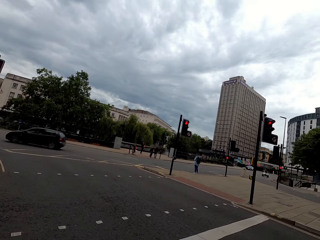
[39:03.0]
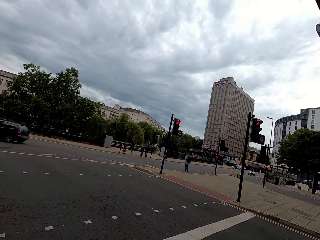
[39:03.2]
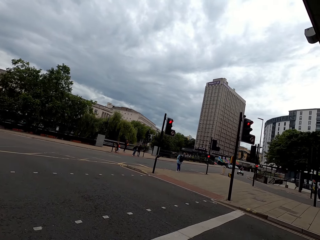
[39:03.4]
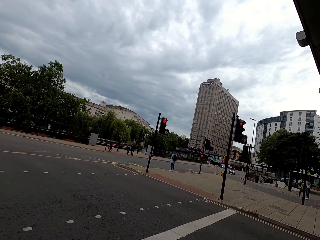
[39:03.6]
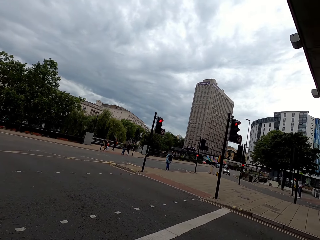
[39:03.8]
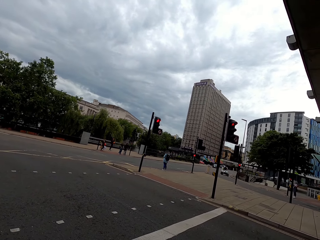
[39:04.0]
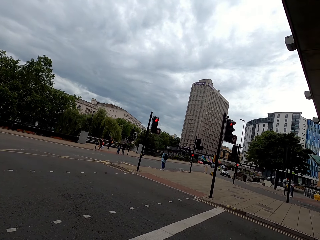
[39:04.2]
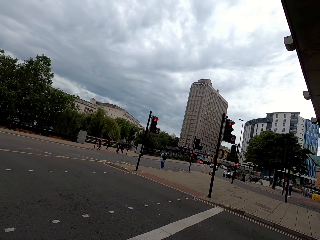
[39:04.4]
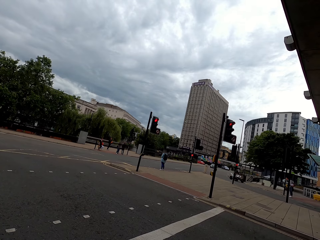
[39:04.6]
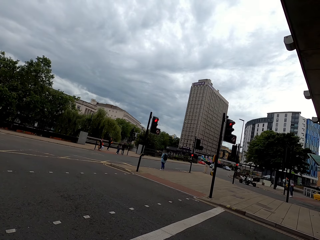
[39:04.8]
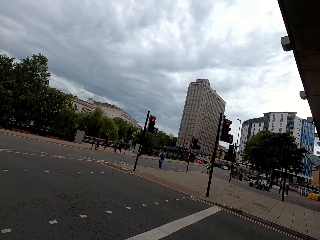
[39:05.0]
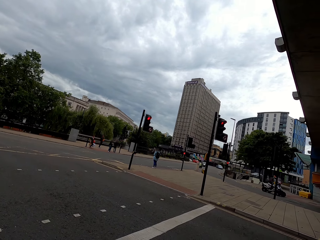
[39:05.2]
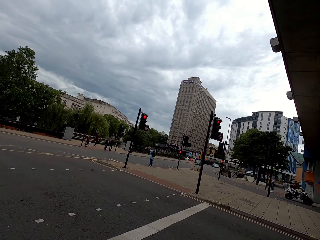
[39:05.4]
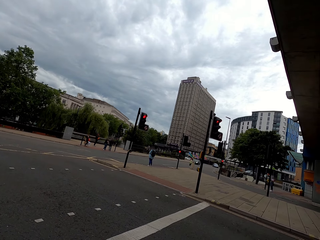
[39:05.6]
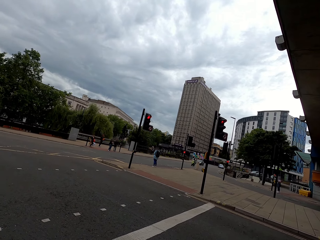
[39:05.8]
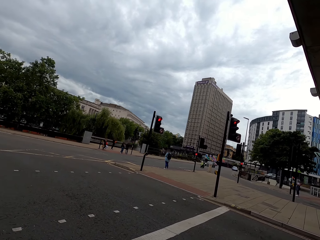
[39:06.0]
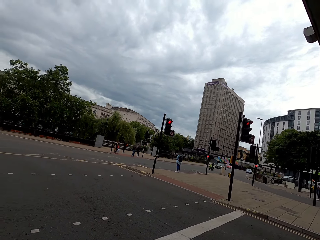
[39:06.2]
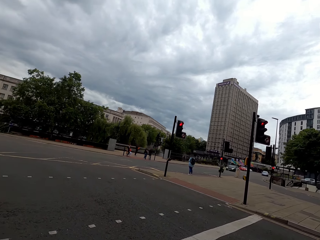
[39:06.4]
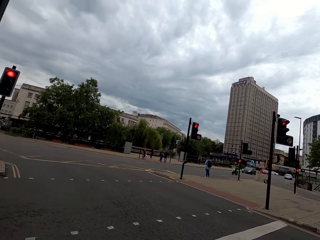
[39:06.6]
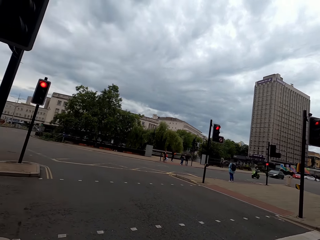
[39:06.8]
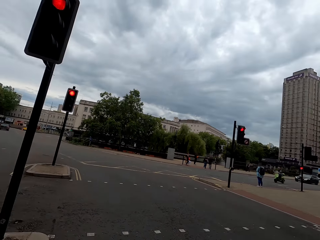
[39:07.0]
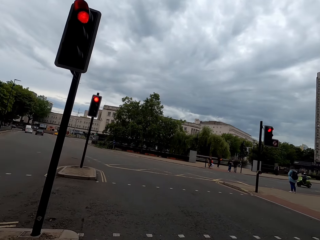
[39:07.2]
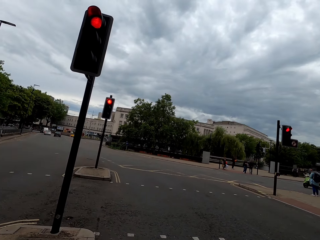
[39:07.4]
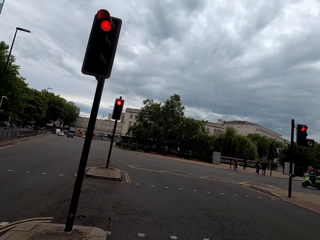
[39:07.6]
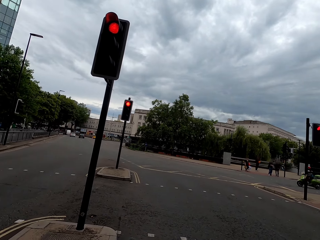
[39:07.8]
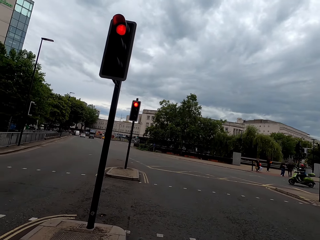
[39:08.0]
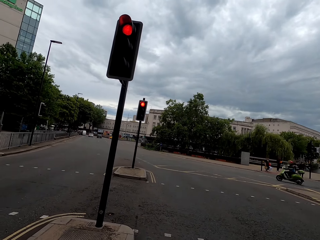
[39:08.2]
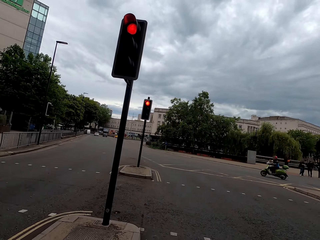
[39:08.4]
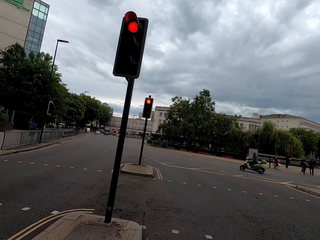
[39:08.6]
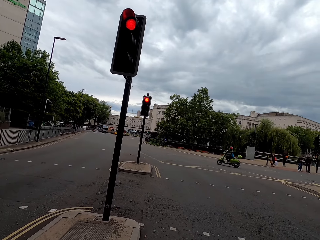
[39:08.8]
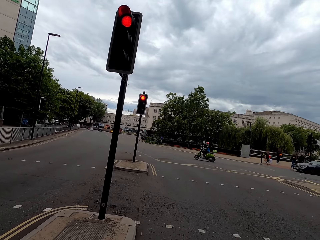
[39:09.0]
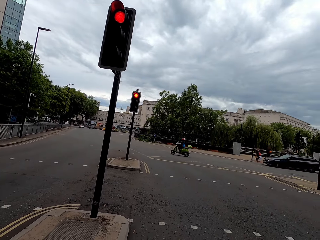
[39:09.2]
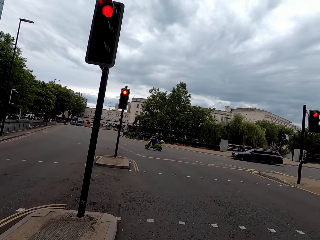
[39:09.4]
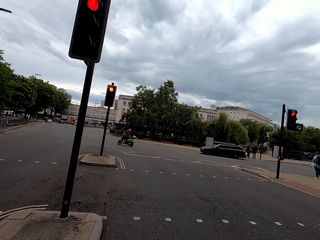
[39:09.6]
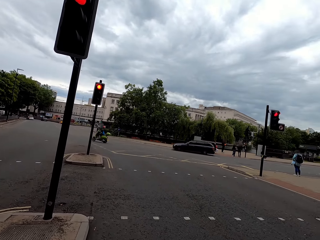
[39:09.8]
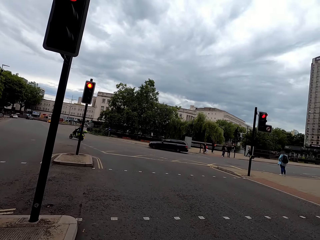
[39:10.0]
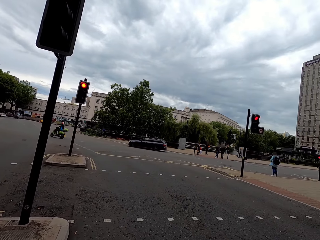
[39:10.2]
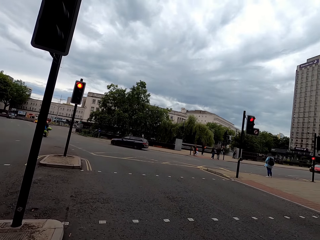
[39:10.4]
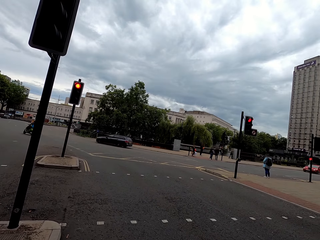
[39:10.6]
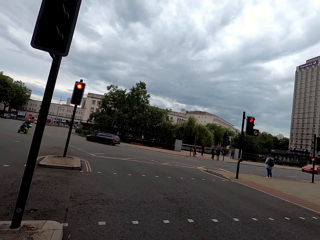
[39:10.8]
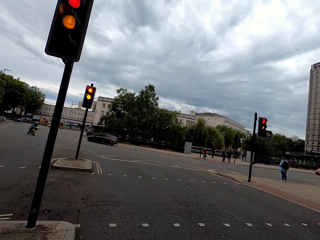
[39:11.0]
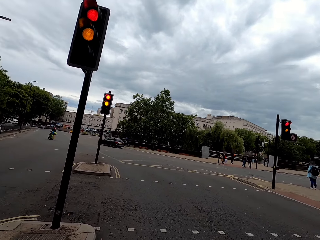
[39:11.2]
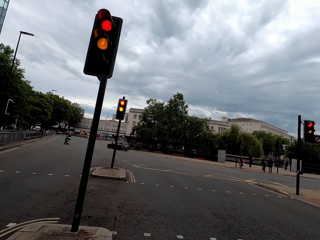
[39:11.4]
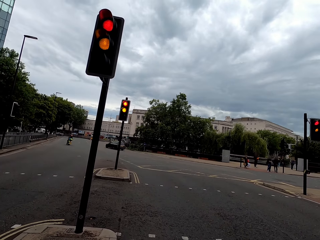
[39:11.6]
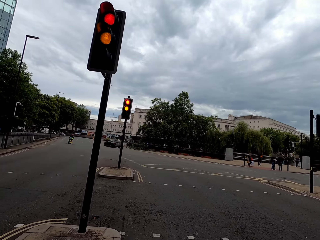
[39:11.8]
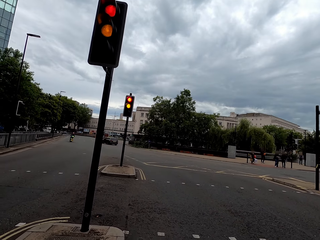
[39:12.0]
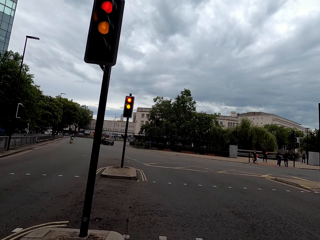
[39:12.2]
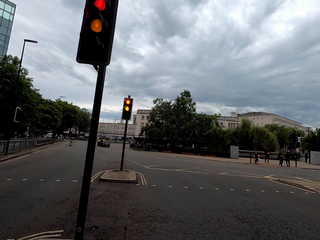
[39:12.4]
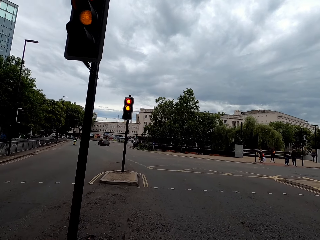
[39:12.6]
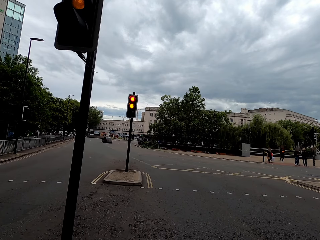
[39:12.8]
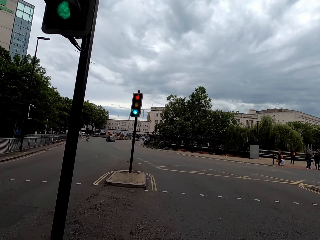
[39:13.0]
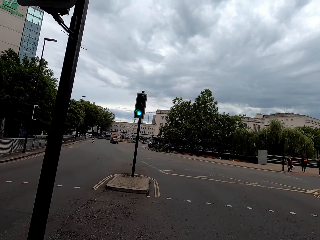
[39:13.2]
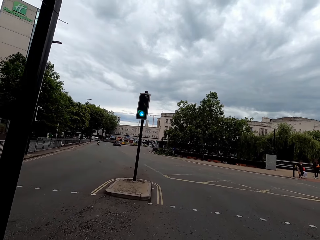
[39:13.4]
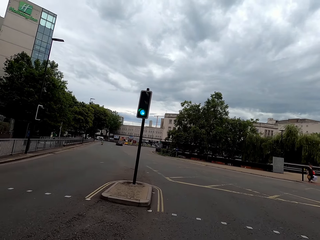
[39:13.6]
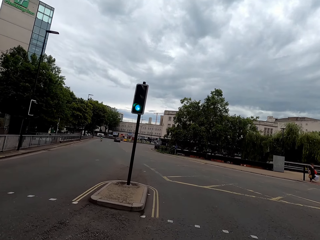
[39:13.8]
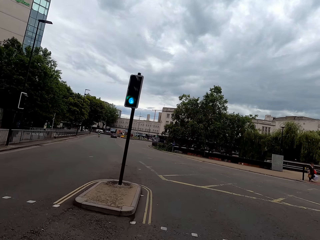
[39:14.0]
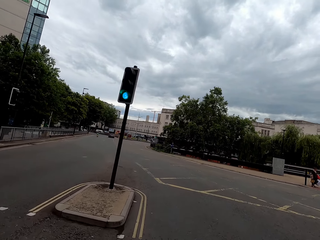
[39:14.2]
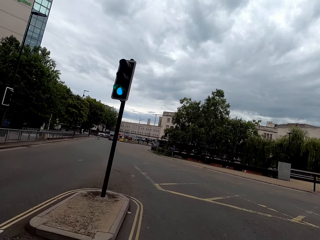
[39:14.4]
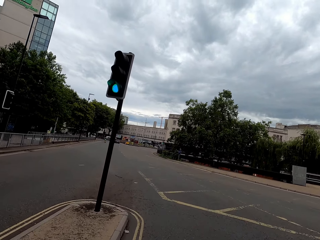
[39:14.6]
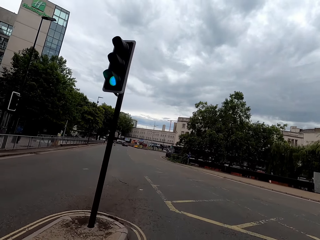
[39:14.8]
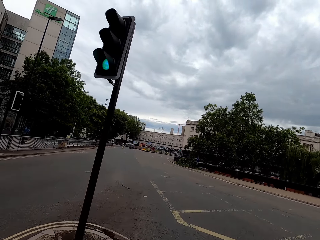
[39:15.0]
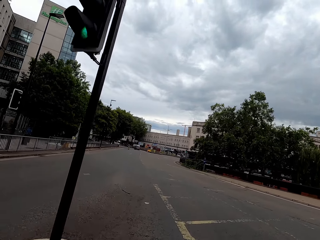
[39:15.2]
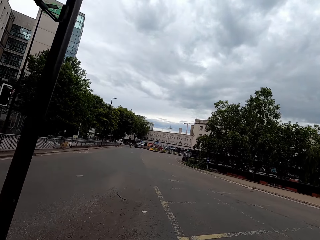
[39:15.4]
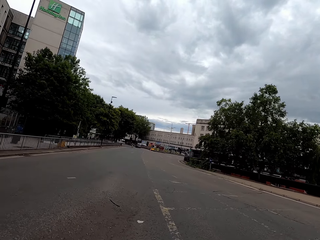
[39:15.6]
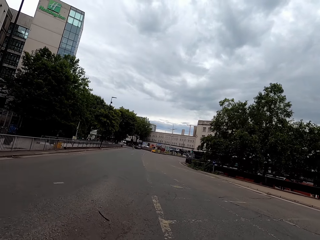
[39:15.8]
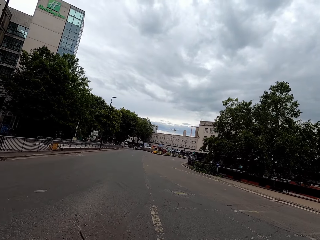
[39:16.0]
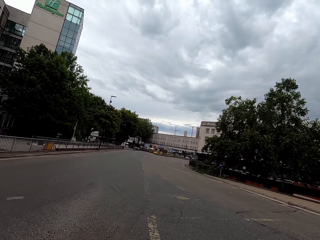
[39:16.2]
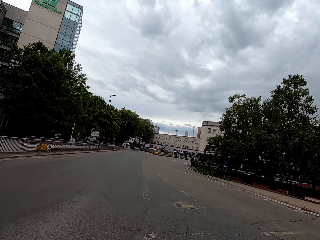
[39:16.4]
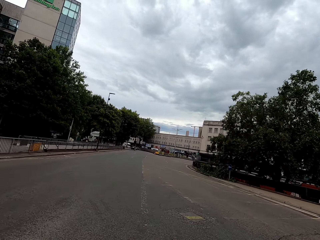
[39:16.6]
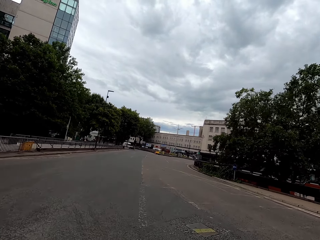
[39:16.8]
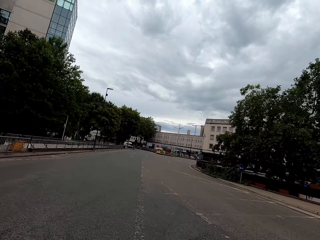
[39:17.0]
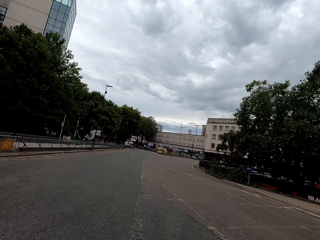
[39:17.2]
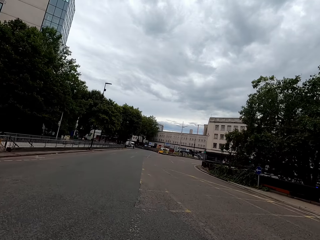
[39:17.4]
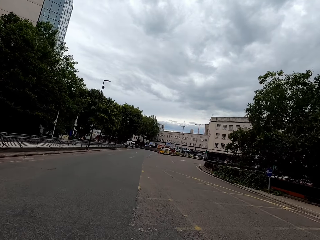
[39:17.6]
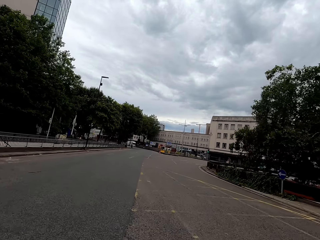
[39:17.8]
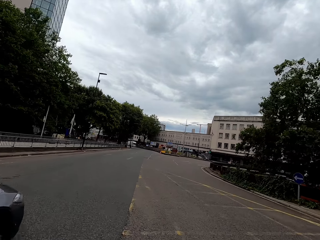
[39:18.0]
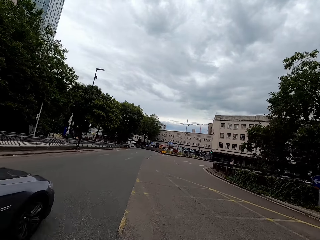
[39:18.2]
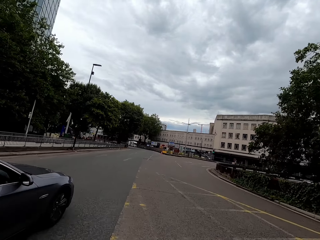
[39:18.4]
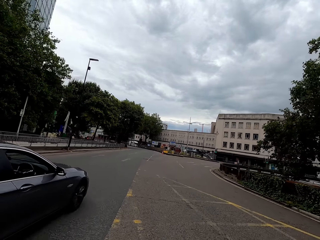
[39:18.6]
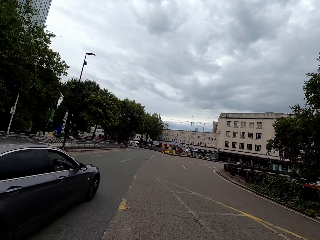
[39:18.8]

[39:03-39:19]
The camera wearer rides a bike on the road.

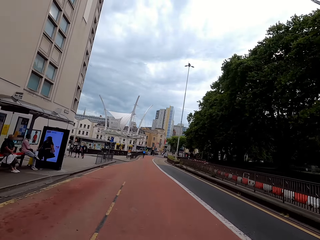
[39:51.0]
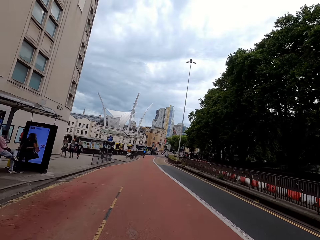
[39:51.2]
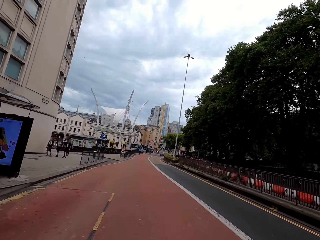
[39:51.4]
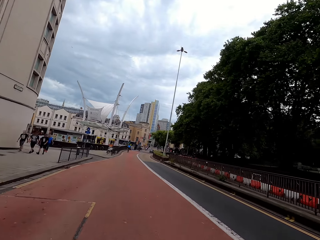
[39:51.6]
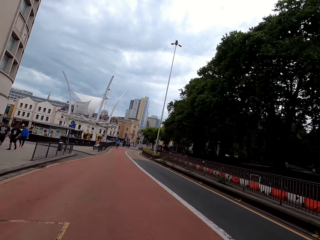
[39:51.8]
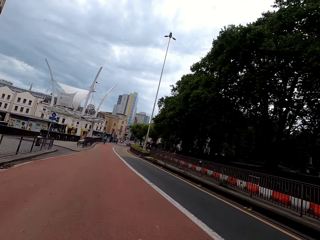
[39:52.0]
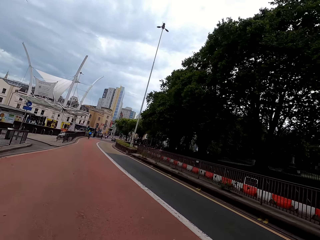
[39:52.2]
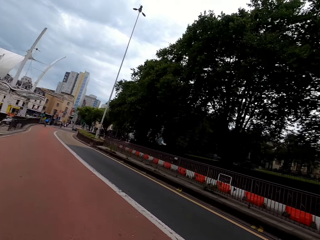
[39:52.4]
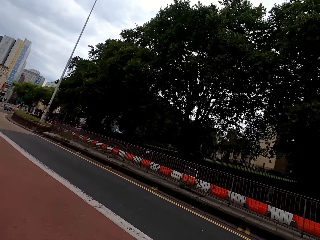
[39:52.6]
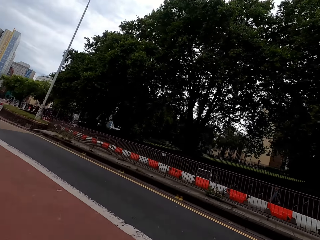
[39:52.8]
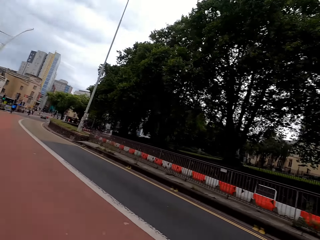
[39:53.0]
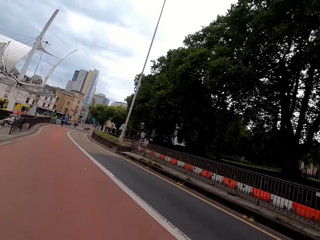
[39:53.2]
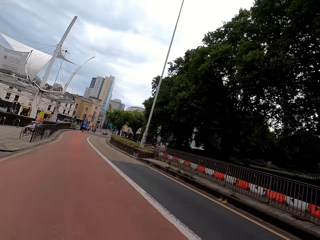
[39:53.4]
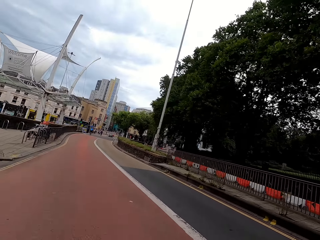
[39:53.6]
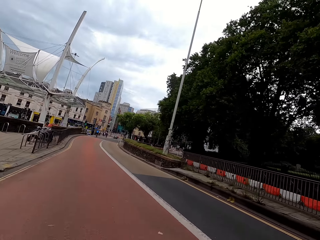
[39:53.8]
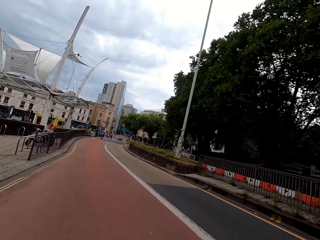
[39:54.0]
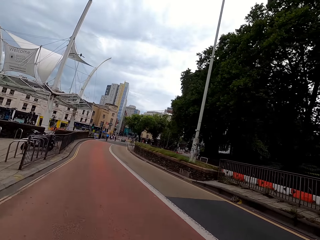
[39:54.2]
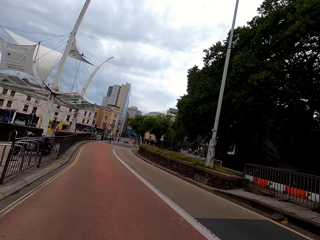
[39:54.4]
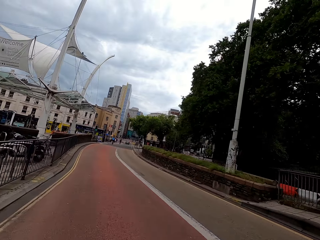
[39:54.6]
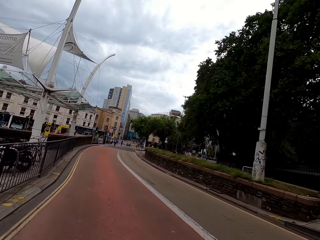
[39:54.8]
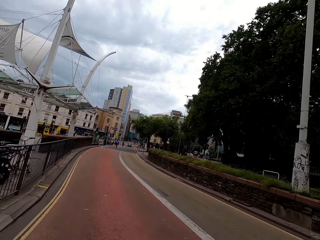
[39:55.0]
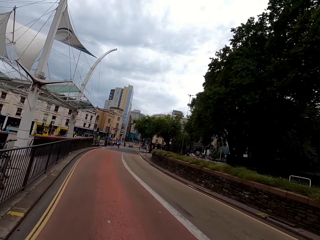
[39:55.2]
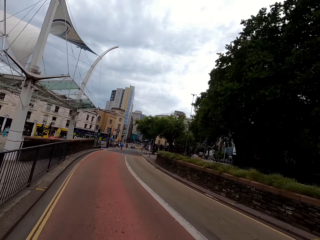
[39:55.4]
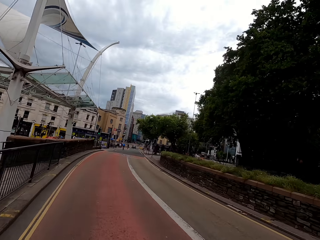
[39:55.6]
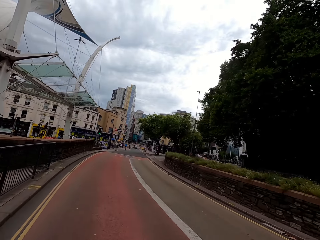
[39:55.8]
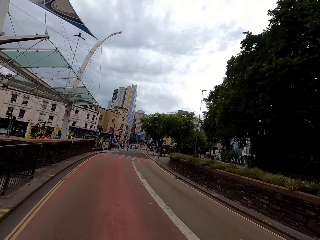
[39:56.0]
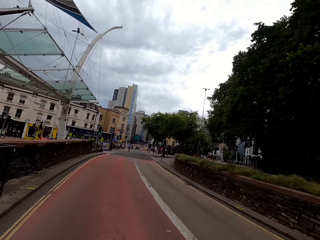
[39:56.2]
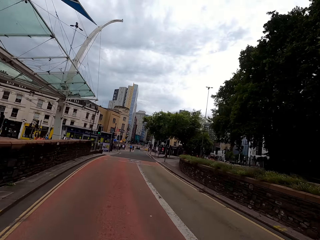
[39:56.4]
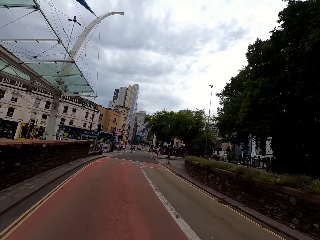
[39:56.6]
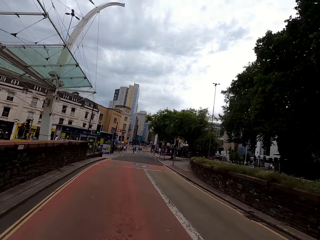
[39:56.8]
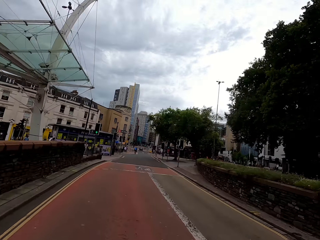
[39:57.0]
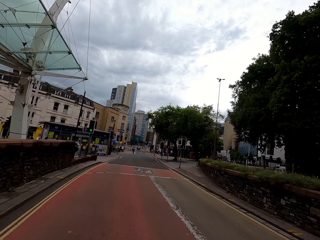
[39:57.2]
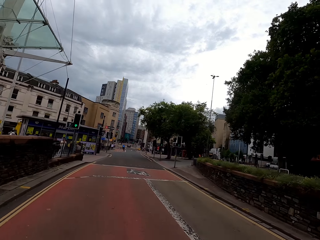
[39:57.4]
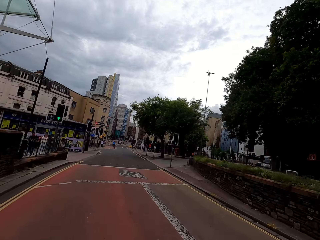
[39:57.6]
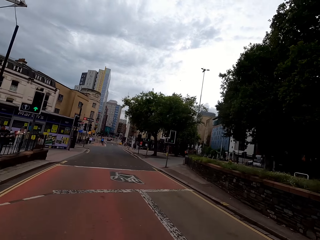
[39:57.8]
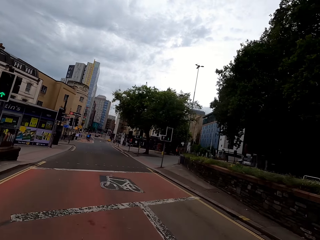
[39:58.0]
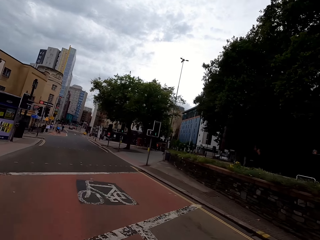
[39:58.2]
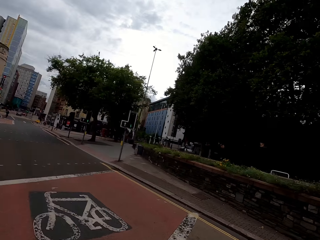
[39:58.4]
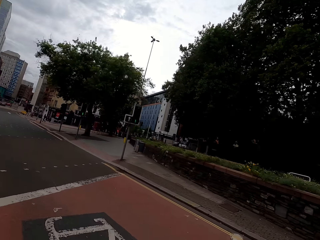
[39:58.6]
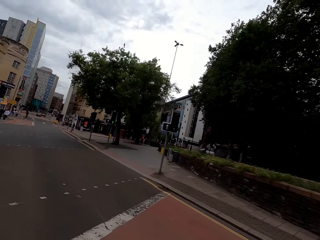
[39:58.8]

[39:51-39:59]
The camera wearer rides a bike on the road. They look around.
